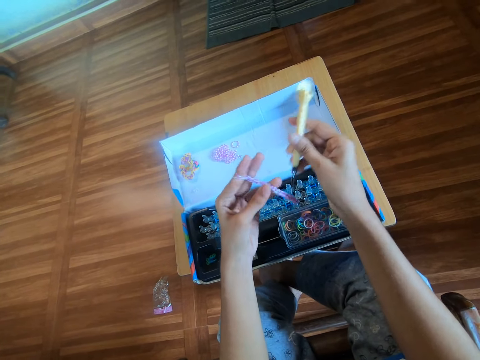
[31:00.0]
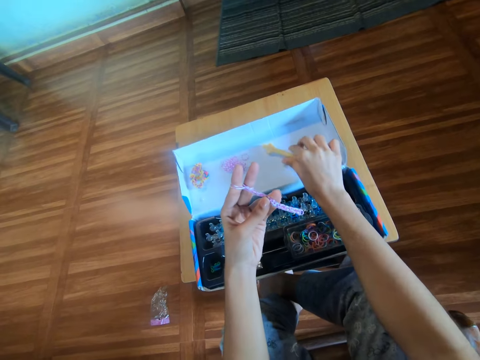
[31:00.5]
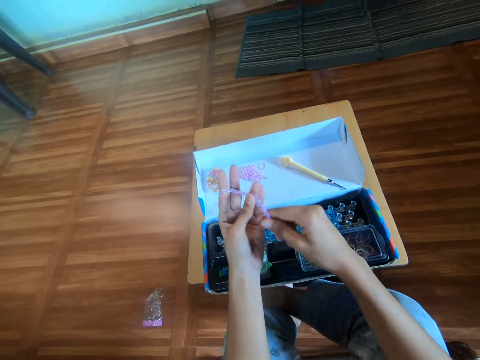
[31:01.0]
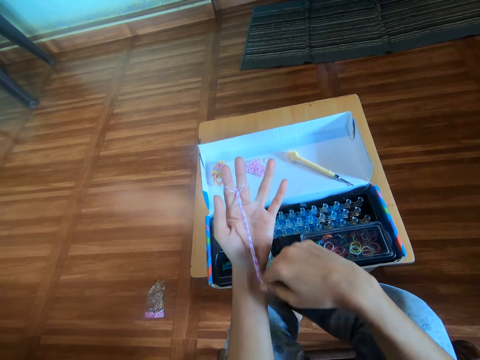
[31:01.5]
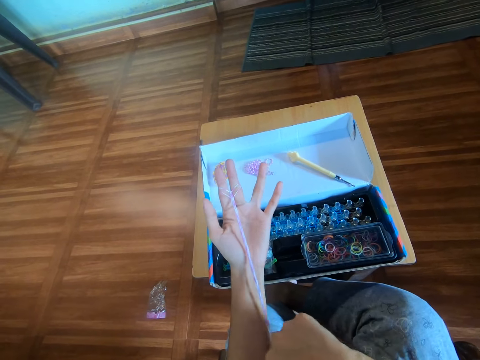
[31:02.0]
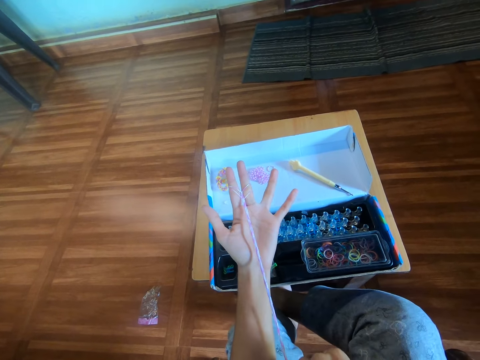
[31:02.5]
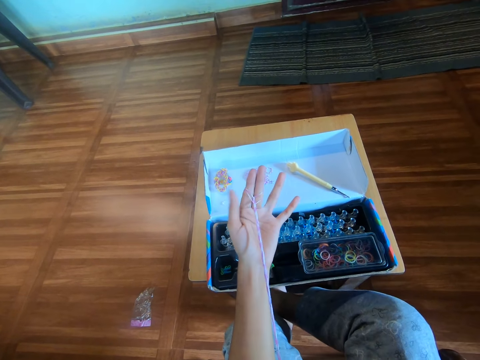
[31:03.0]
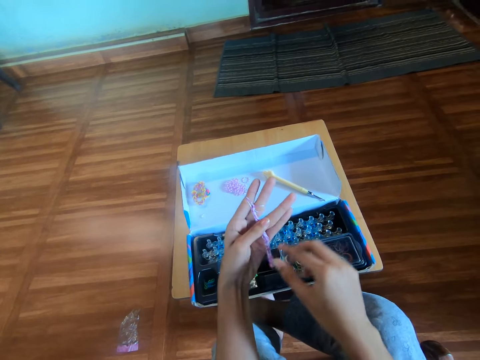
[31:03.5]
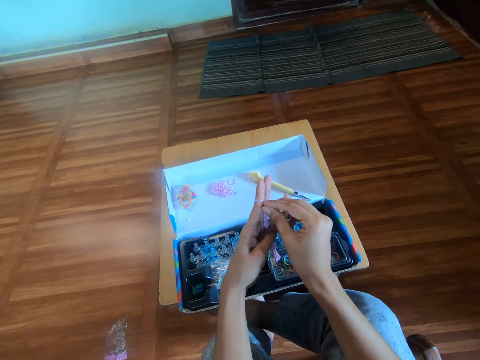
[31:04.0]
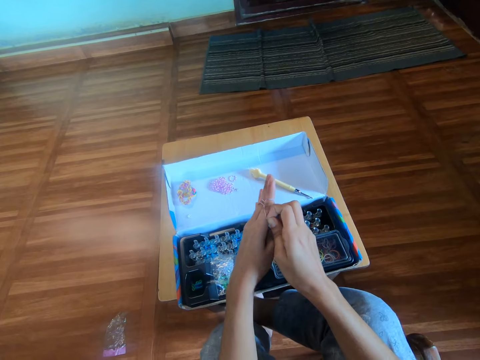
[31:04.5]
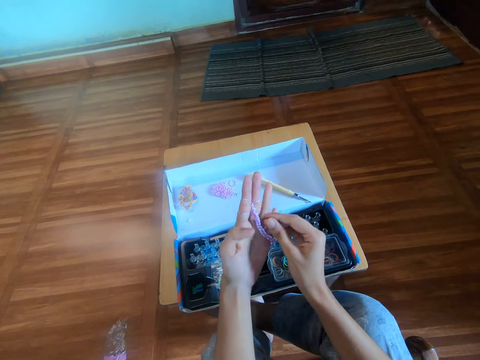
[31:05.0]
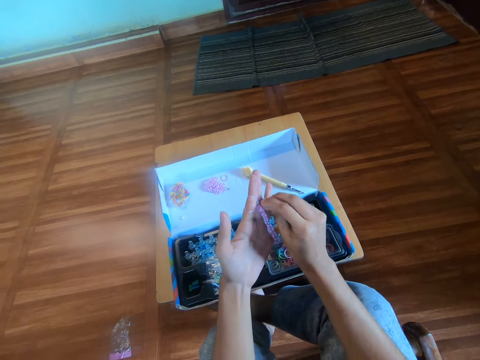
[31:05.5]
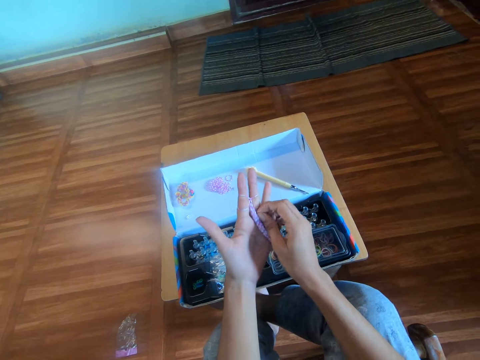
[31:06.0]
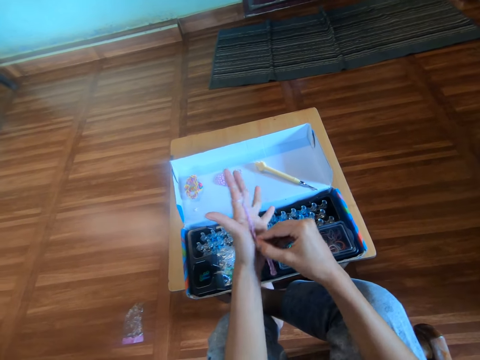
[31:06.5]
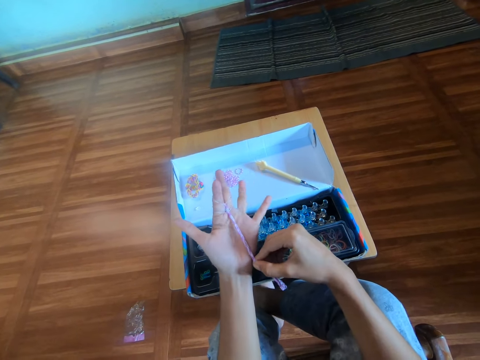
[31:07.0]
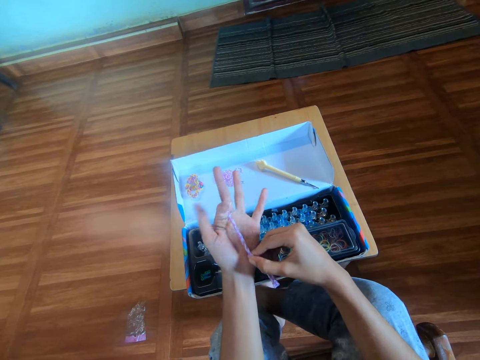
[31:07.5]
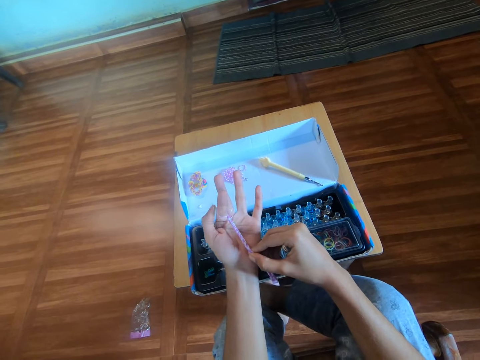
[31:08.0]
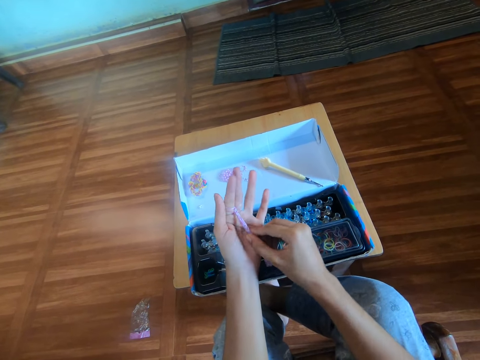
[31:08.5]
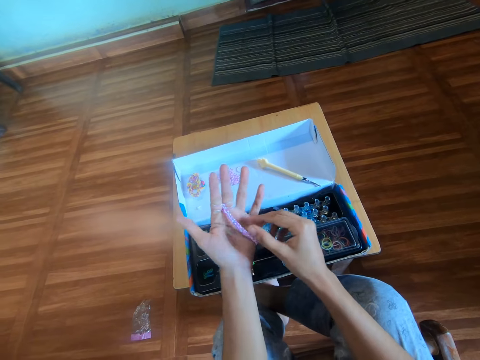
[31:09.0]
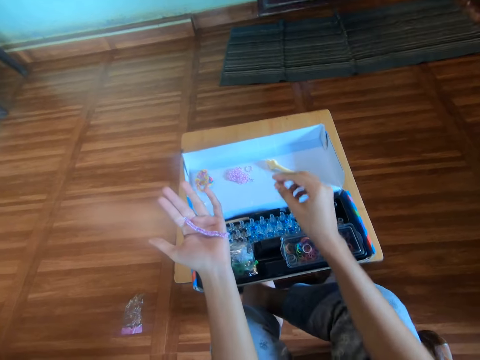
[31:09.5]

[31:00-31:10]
The camera wearer drops the crochet hook on the box with her right hand. She pulls the loom band in her left hand with her right hand. She aligns the rubber band bracelet. She adjusts the mini rubber bands in her left fingers with her right hand. She pulls the loom band in her left hand with her right hand.

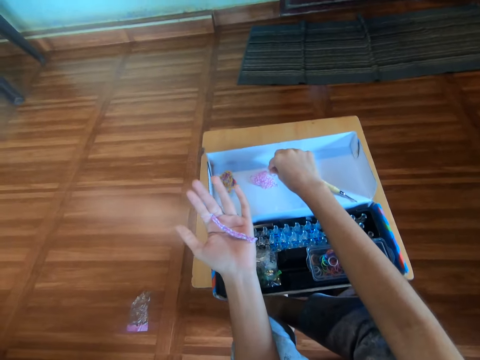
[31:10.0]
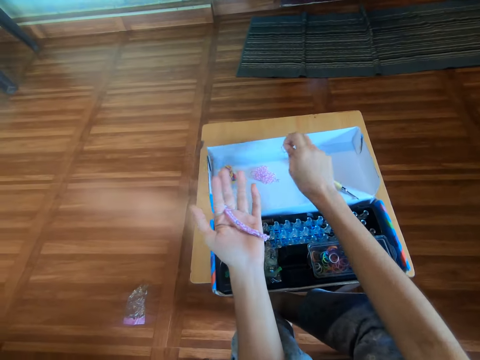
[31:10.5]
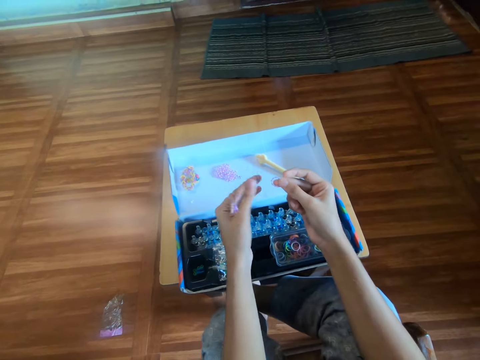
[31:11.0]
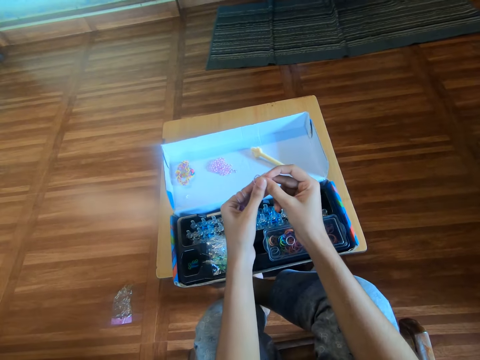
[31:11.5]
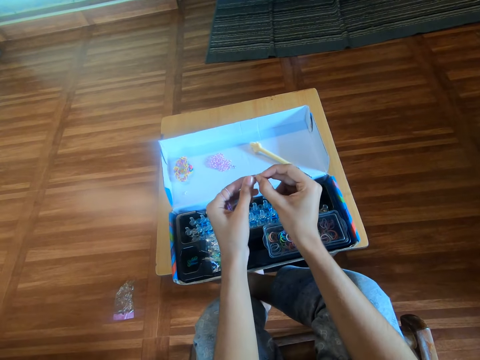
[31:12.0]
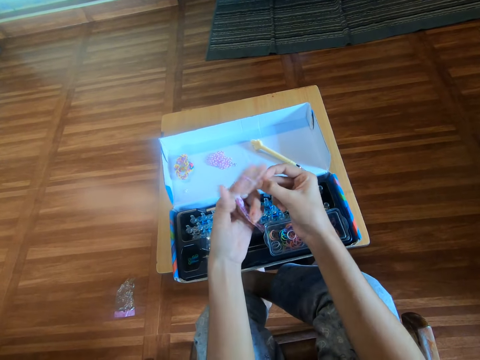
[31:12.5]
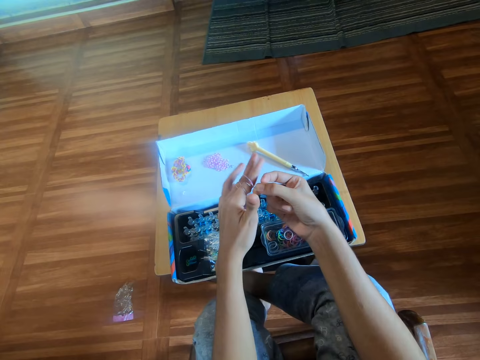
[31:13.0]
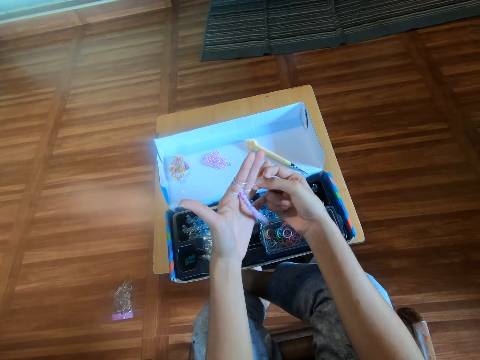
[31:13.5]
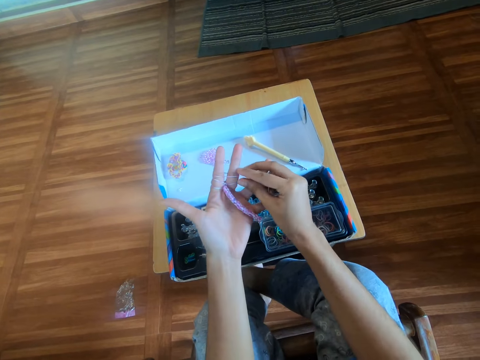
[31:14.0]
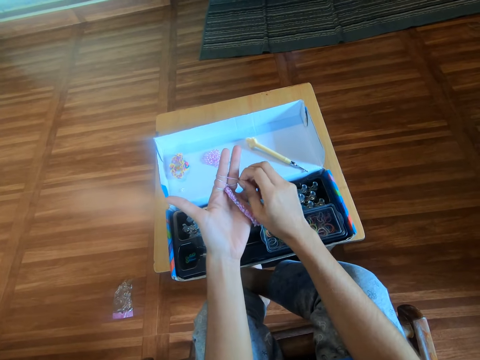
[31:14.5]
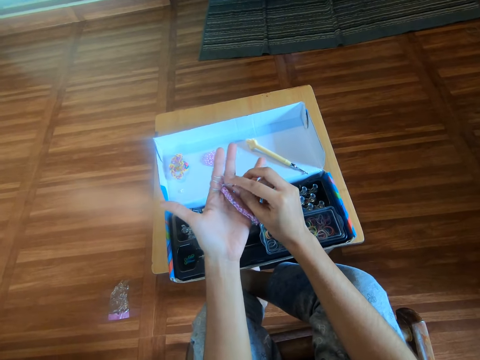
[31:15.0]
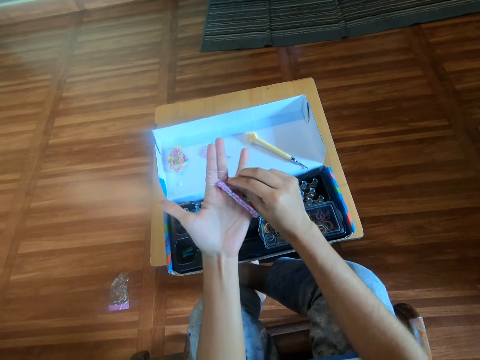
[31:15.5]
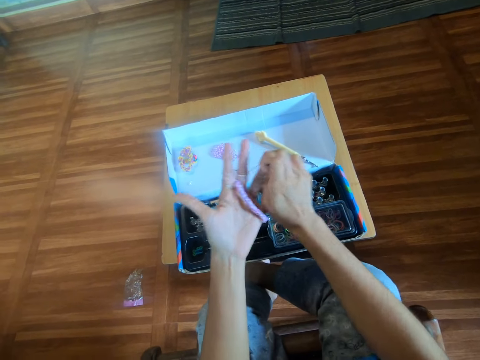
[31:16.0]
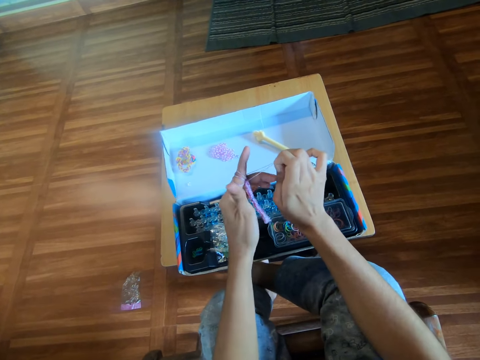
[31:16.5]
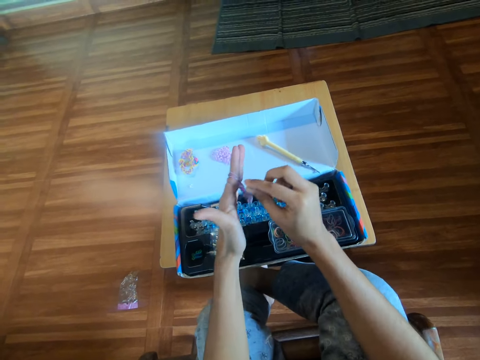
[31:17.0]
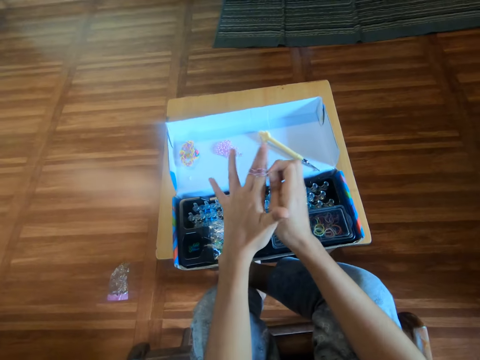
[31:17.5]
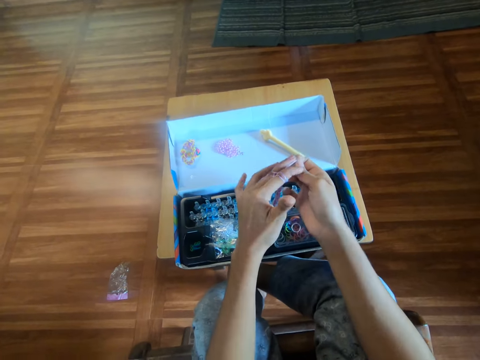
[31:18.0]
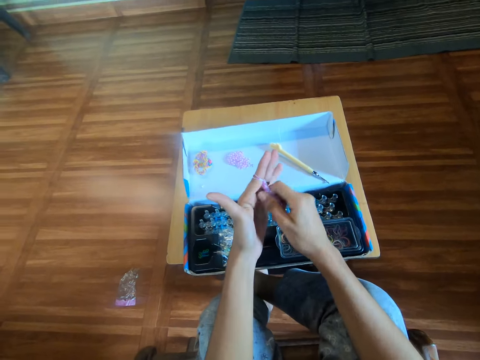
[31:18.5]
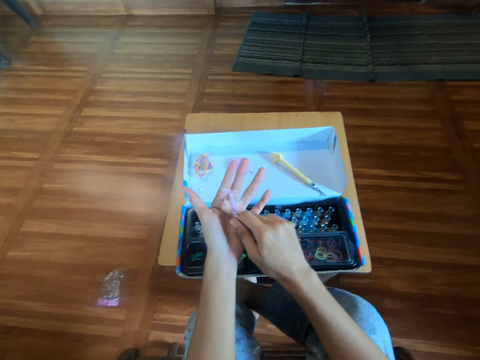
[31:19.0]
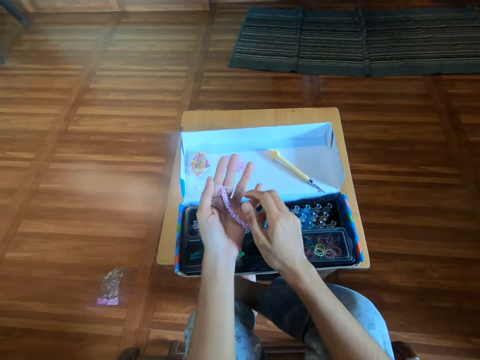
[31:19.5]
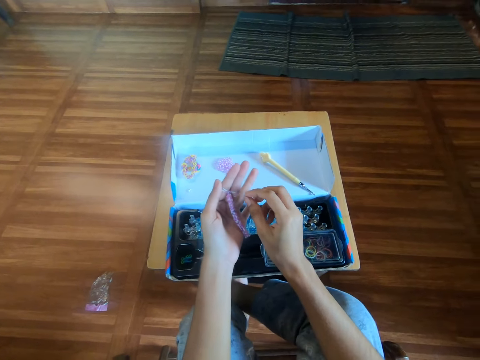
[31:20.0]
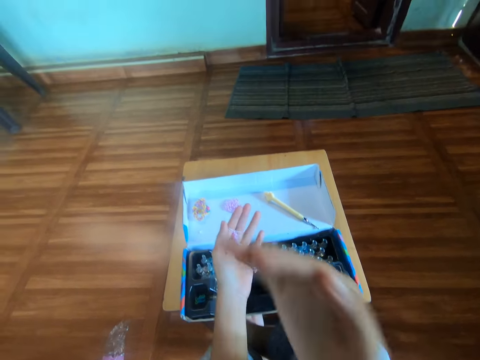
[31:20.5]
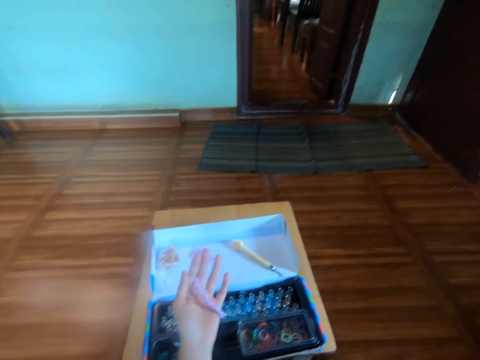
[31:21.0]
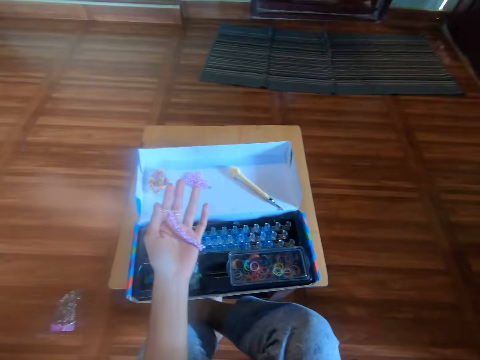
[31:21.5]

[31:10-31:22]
The camera wearer picks another mini rubber band from the box with her right hand. She puts a twelfth mini rubber band in her left fingers, in the index and middle fingers. She makes a bracelet with fingers using the rubber band. She twists the mini rubber bands in her left fingers with her right hand. She pulls the loom band in her left hand with her right hand. She touches her mouth with her right hand.

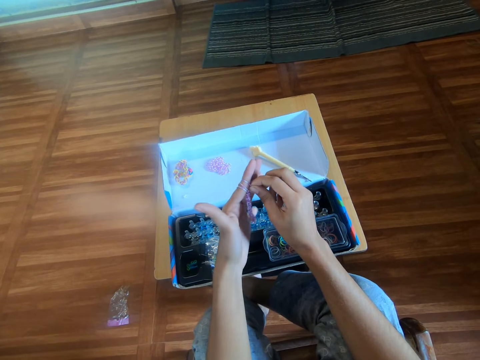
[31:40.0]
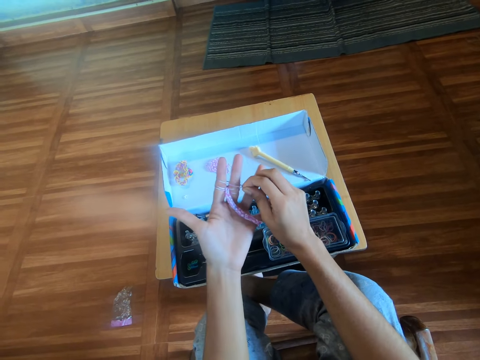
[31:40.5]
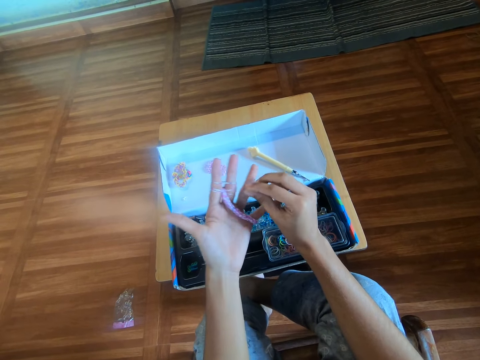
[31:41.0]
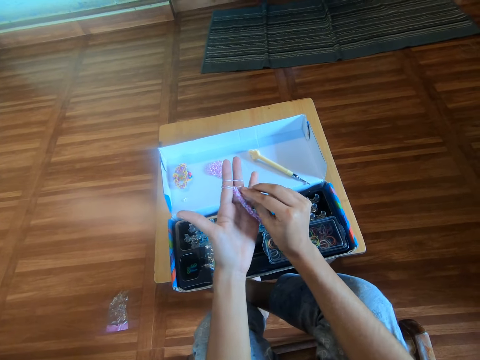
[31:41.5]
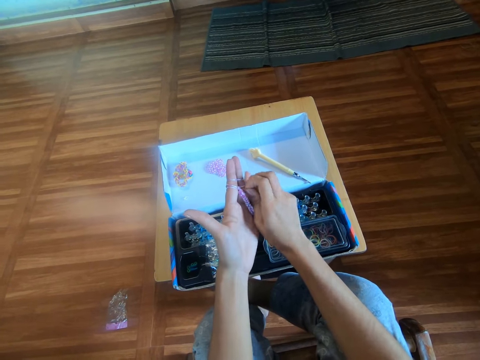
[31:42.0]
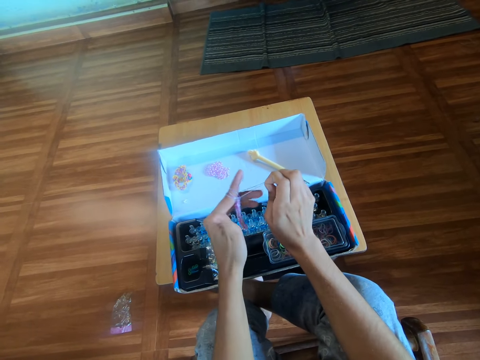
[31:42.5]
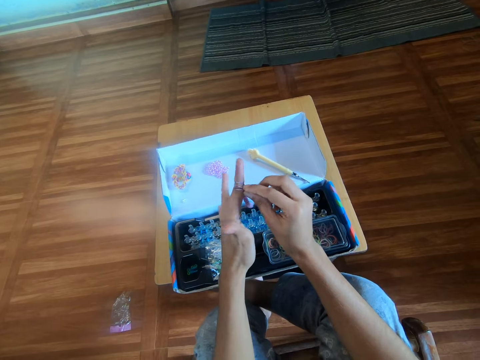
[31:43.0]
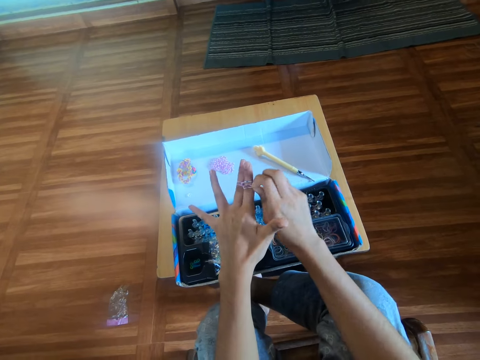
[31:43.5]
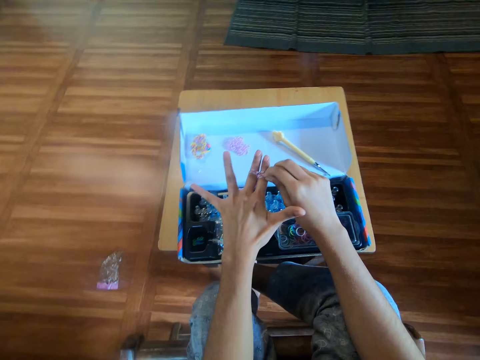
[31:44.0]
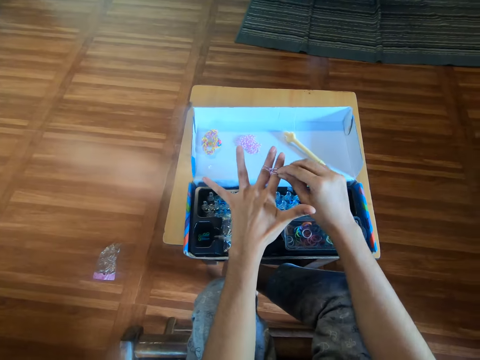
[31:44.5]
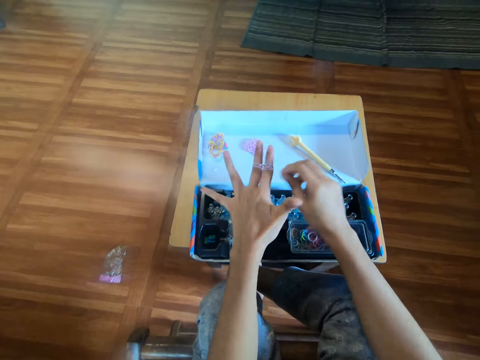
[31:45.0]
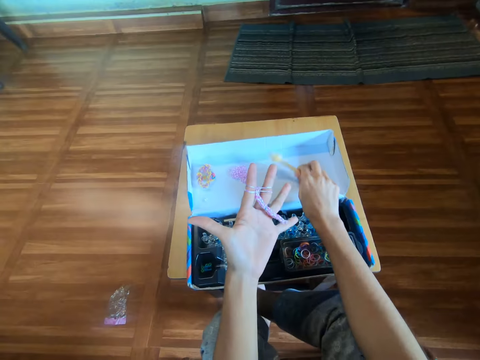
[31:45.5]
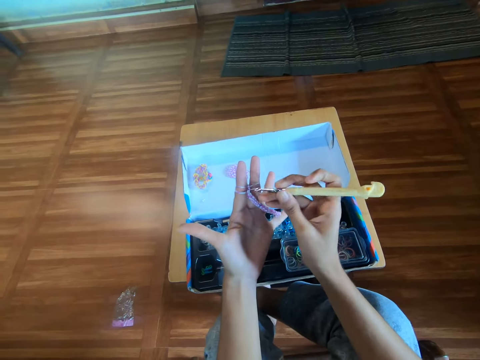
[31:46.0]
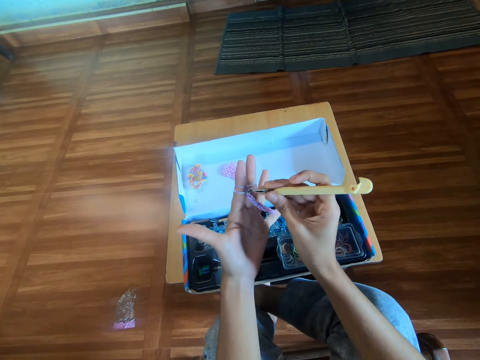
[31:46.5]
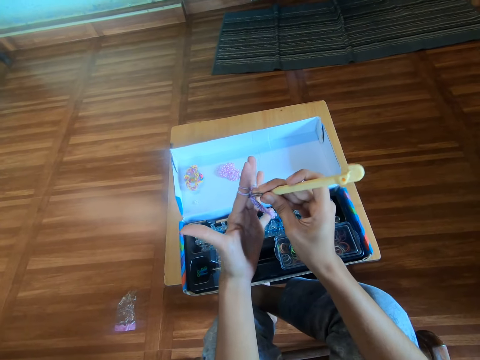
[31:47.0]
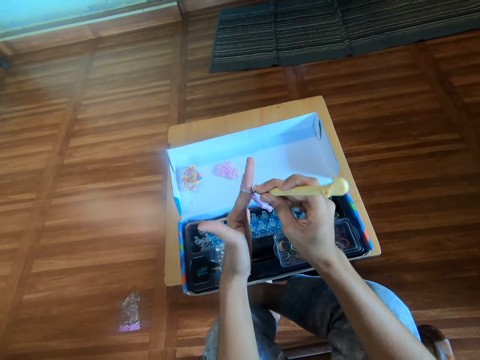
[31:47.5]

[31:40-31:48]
The camera wearer makes a bracelet with fingers using a rubber band. She twists the mini rubber bands in her left fingers with her right hand. She picks a crochet hook from the box with her right hand.
